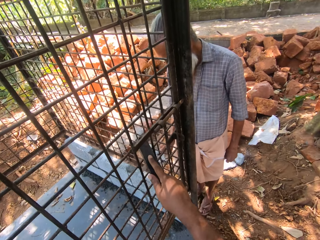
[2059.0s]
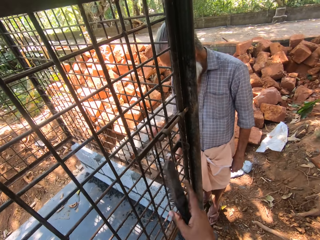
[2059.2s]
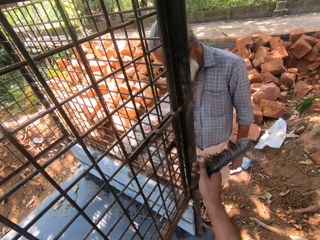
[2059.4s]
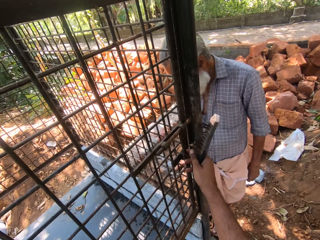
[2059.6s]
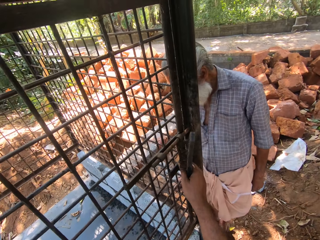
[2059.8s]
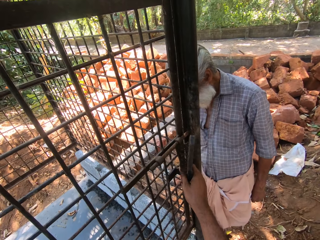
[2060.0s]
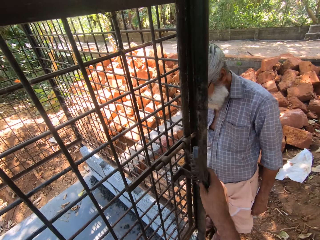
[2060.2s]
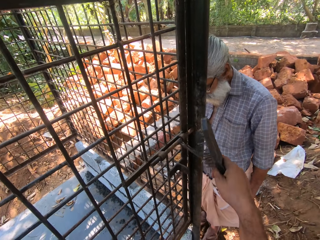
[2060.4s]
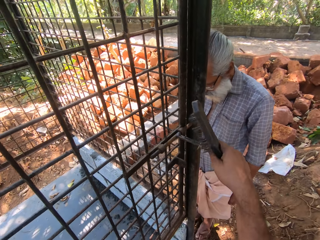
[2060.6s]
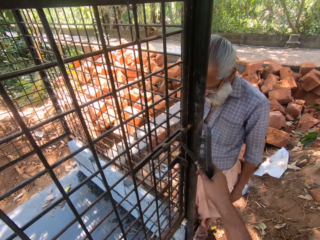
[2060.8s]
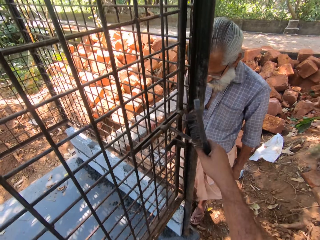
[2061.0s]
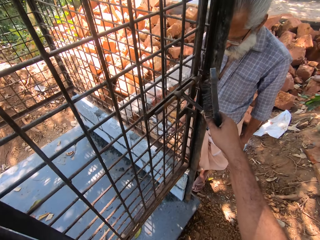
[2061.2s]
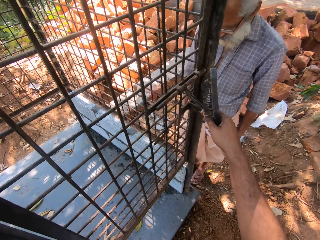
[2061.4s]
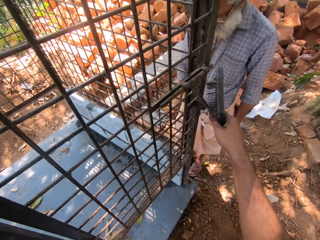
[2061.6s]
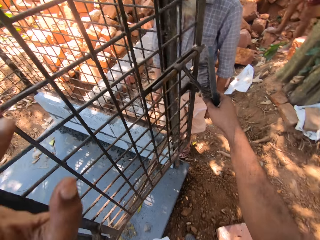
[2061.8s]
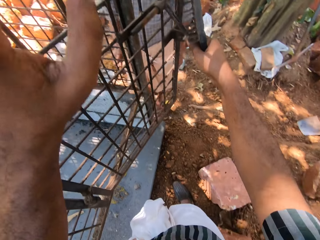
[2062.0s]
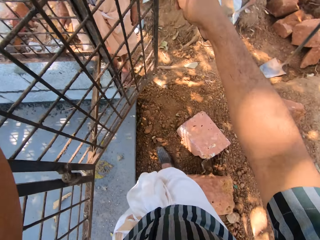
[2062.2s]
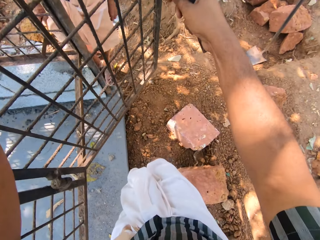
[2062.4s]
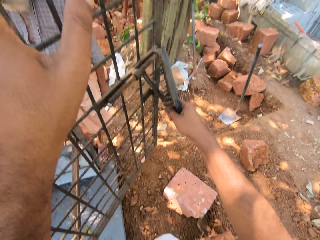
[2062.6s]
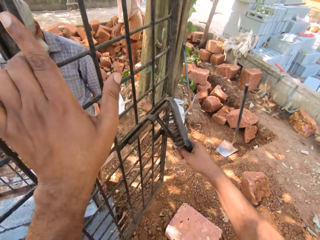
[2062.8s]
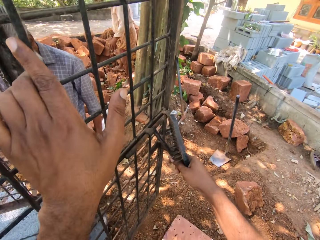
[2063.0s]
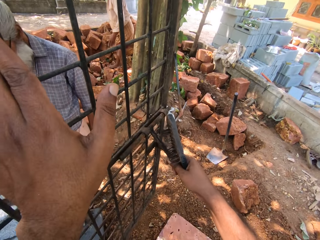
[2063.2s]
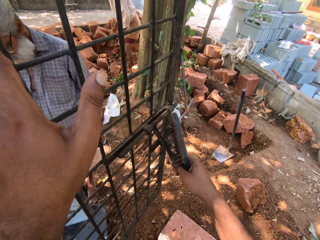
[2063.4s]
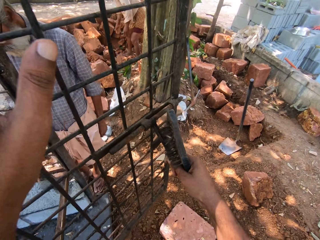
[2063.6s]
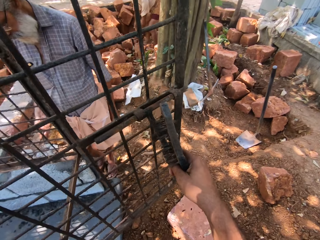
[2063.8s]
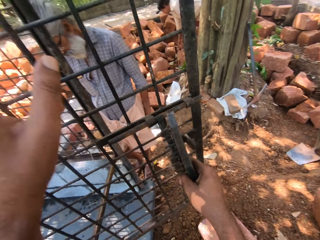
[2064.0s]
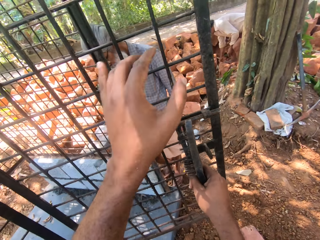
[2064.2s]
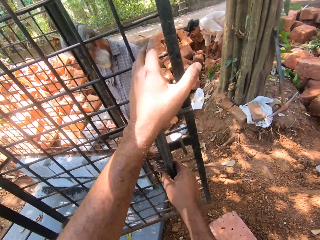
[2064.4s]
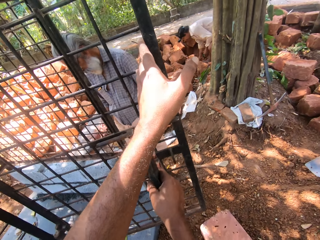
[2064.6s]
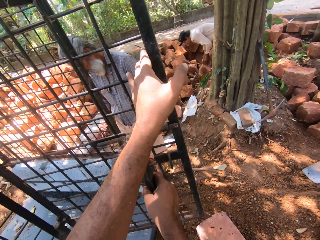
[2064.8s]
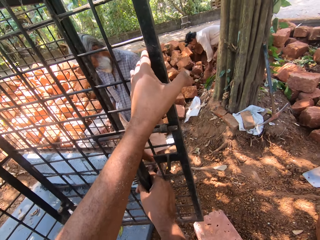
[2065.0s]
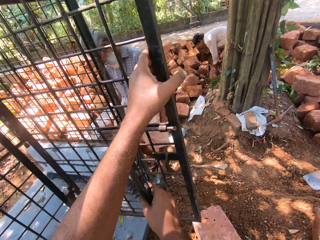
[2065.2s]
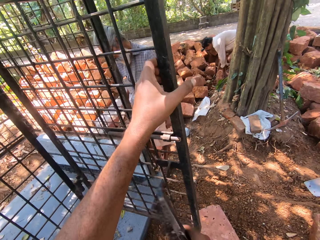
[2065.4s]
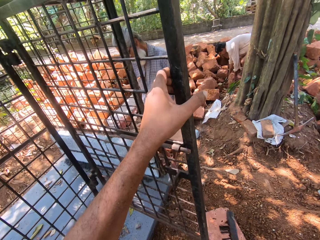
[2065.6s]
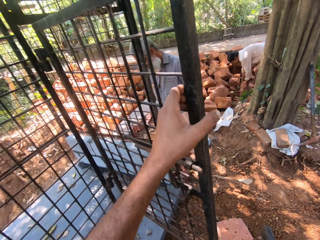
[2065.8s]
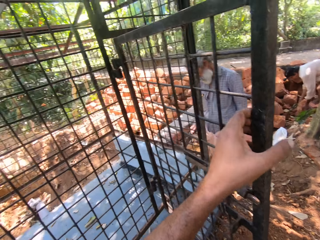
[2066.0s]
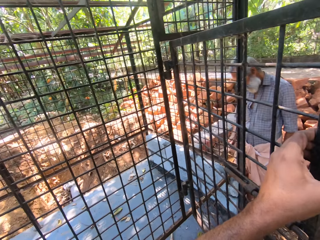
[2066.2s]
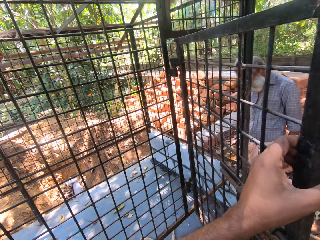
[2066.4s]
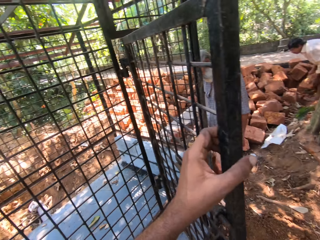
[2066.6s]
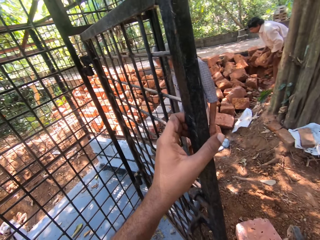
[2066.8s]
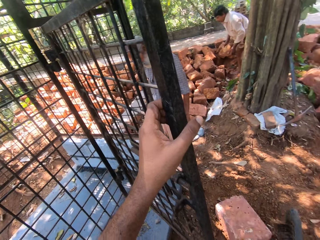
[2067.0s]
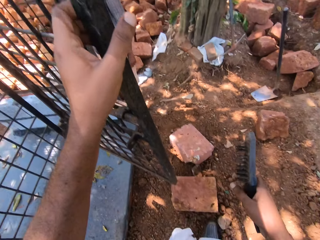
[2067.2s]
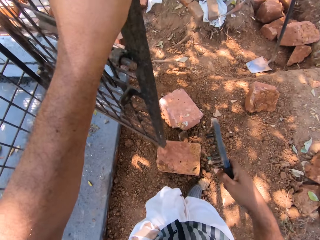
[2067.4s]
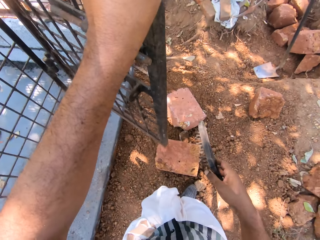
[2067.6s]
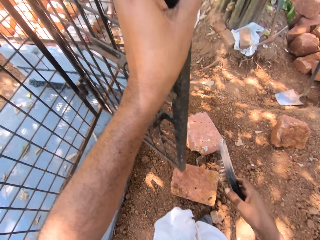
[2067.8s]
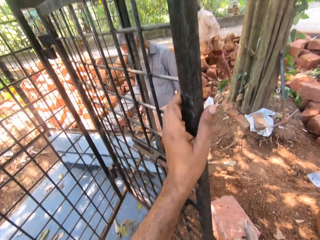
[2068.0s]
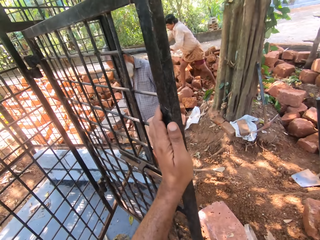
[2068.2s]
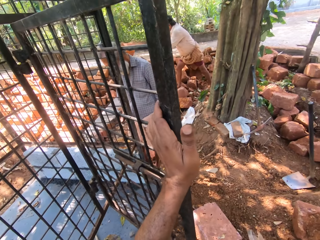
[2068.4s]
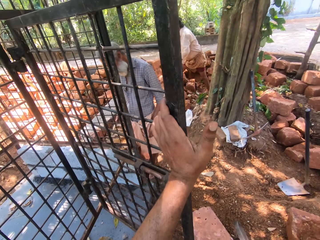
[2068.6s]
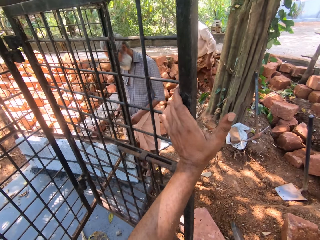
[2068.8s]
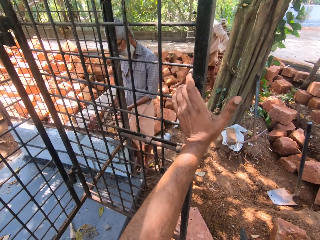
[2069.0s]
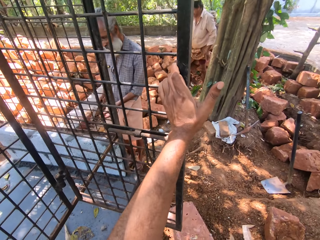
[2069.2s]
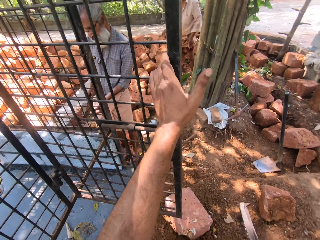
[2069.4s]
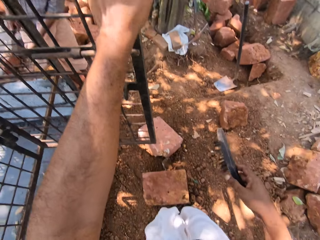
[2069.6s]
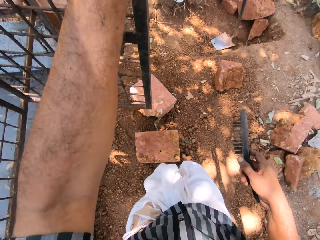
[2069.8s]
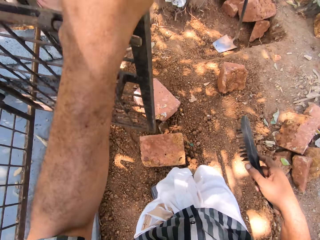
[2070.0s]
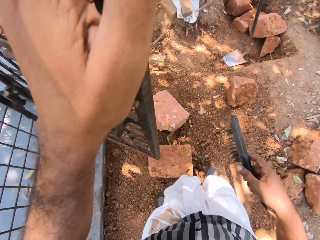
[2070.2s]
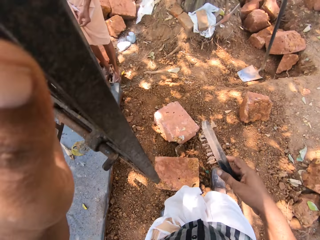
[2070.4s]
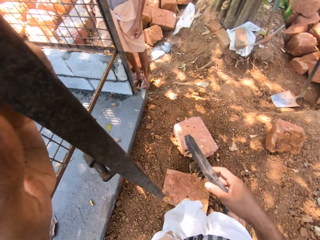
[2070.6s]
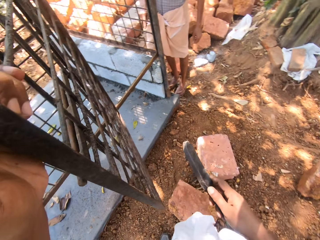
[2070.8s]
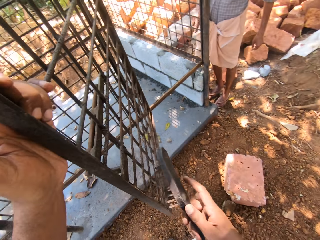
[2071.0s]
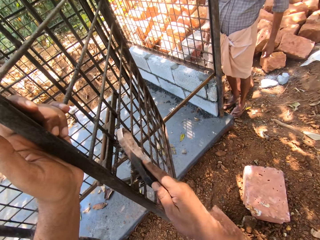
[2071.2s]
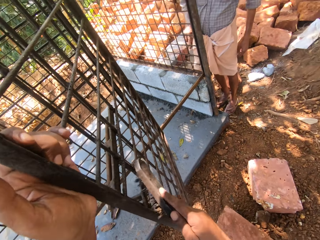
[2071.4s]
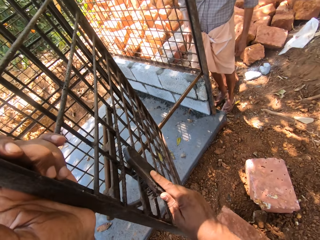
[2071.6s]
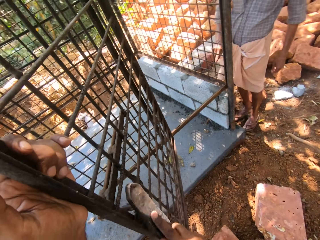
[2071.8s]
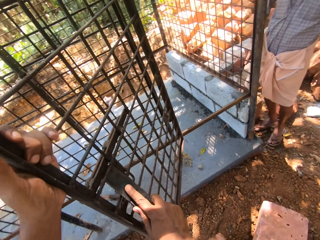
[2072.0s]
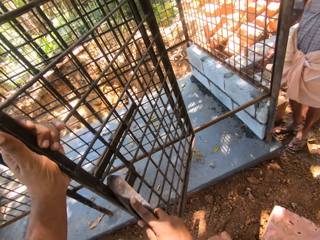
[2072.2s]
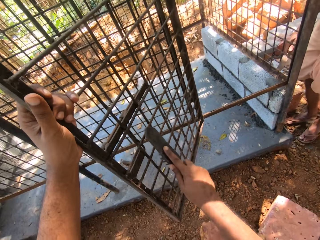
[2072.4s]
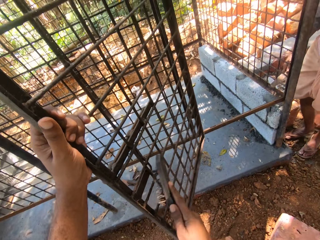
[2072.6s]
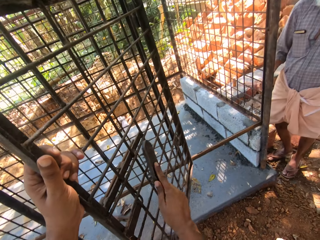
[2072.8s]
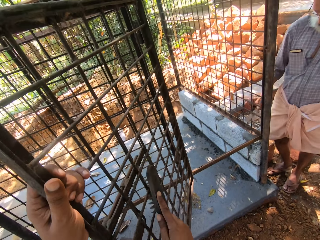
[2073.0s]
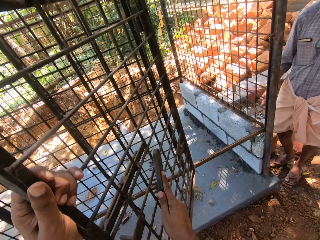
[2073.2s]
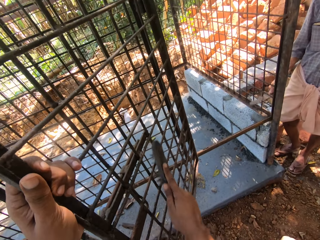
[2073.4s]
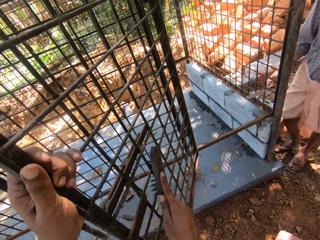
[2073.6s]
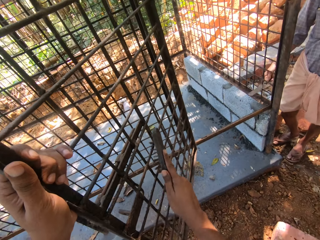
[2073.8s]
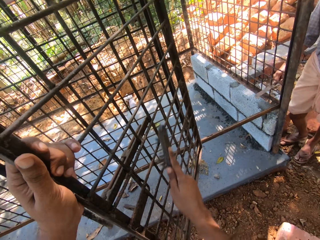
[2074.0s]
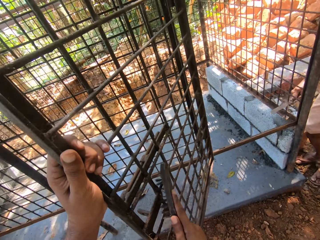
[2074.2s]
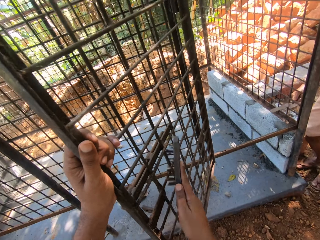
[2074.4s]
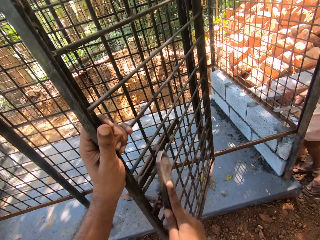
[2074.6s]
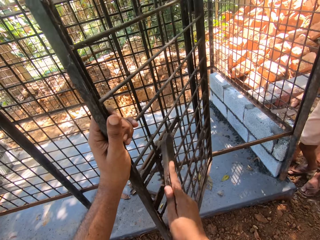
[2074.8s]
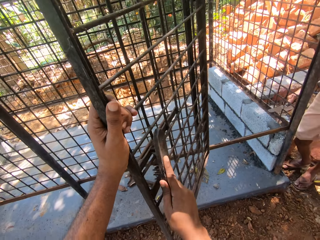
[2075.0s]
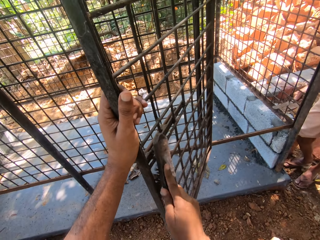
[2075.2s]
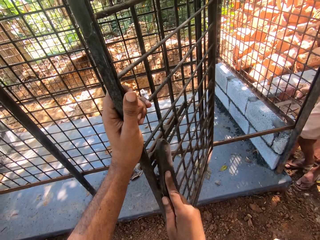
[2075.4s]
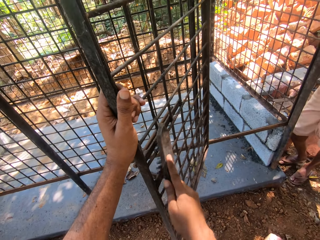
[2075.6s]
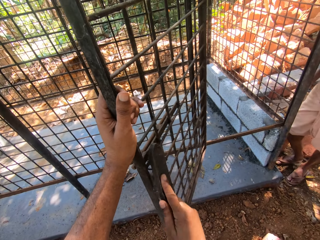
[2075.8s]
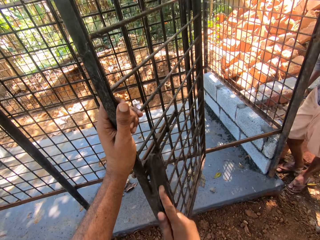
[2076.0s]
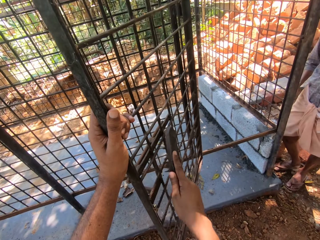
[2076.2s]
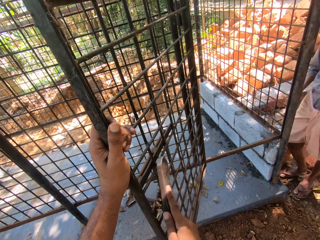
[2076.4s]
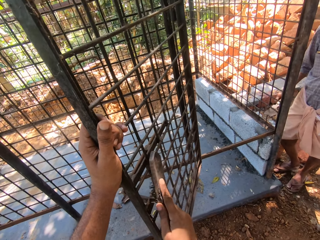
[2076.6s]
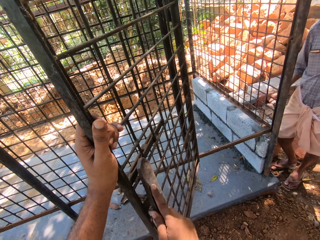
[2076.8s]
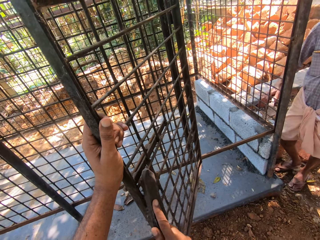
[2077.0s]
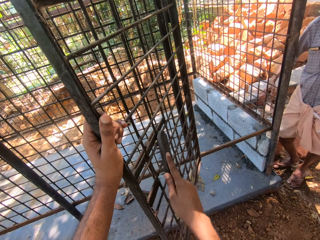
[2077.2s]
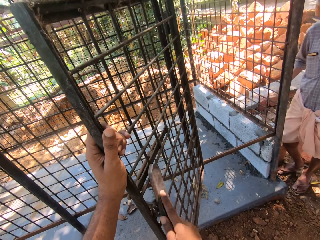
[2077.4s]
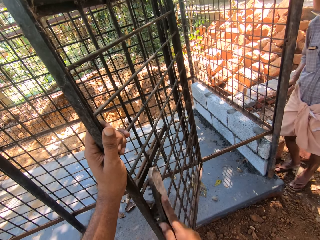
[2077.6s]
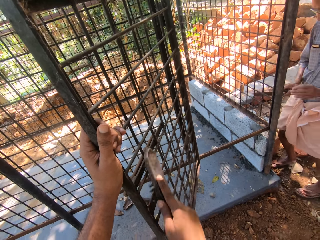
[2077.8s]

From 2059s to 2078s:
The camera wearer opens the wire mesh door. They clean the wire mesh door with the brush.
